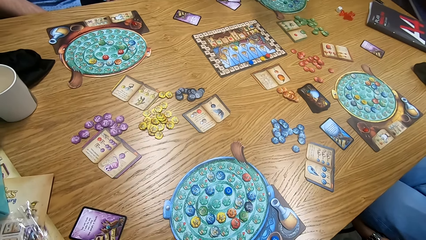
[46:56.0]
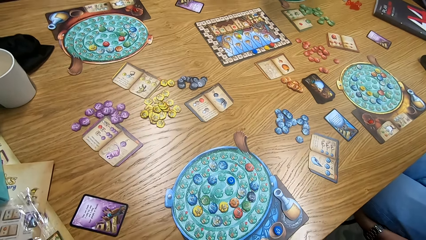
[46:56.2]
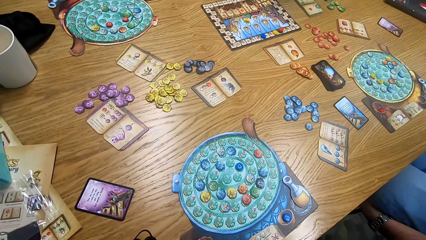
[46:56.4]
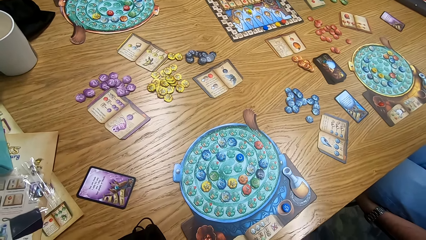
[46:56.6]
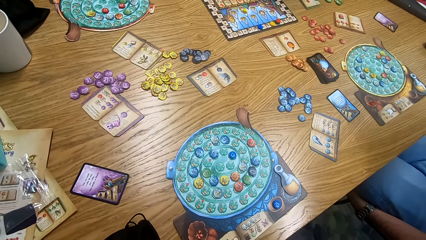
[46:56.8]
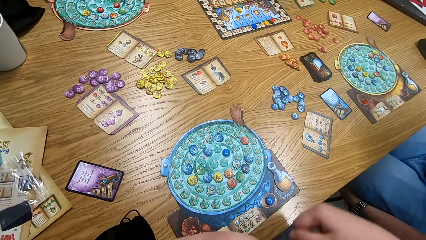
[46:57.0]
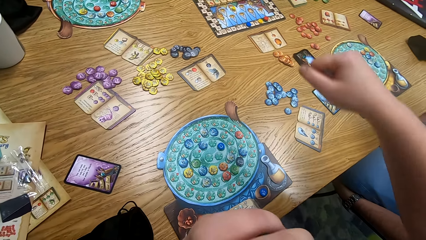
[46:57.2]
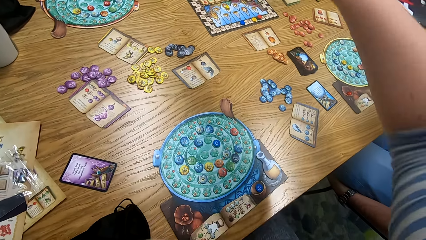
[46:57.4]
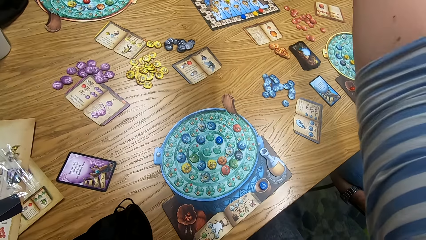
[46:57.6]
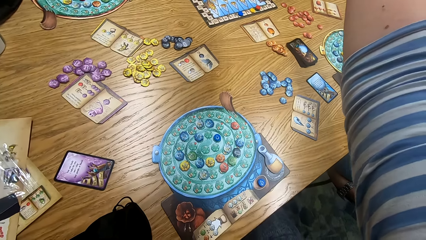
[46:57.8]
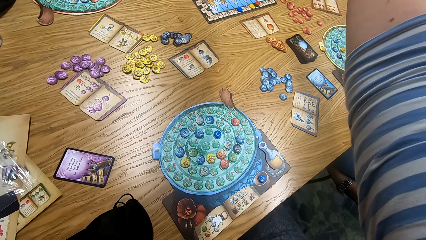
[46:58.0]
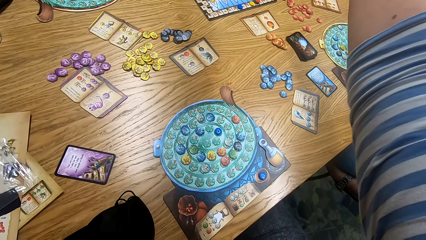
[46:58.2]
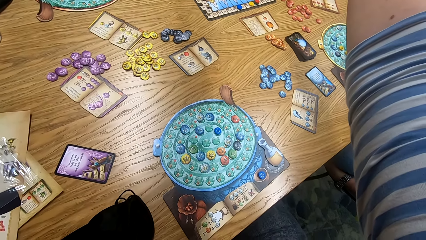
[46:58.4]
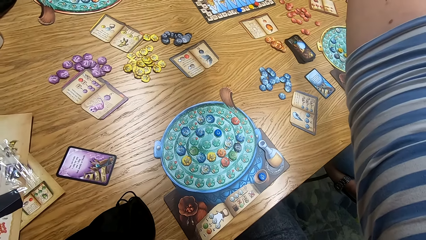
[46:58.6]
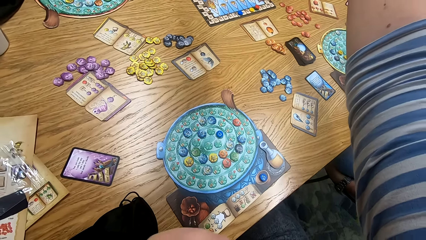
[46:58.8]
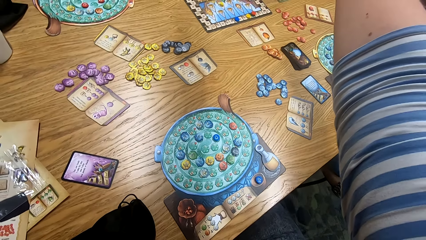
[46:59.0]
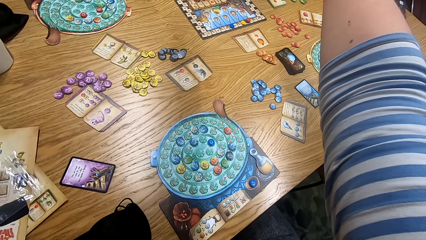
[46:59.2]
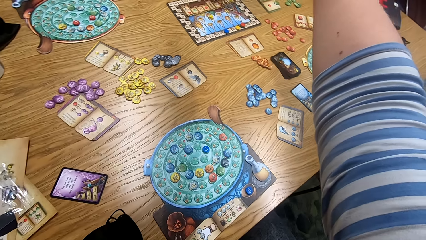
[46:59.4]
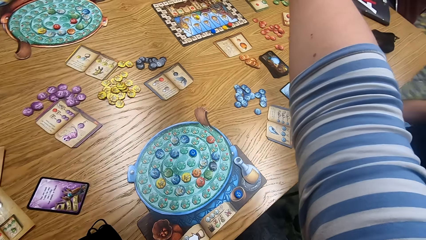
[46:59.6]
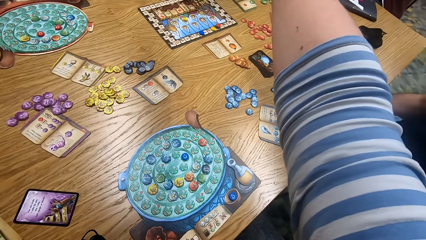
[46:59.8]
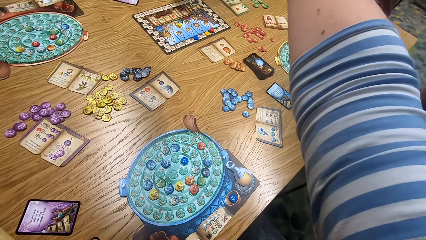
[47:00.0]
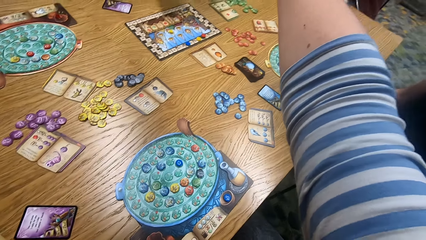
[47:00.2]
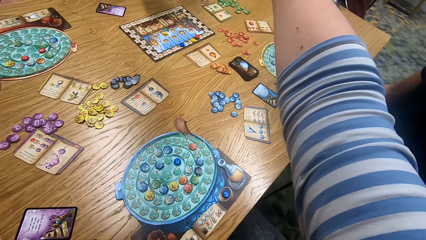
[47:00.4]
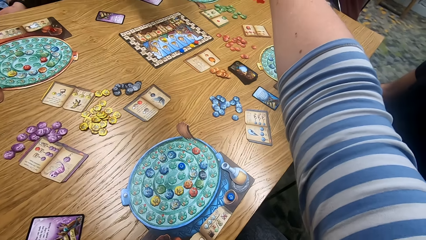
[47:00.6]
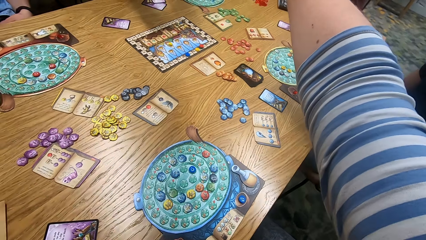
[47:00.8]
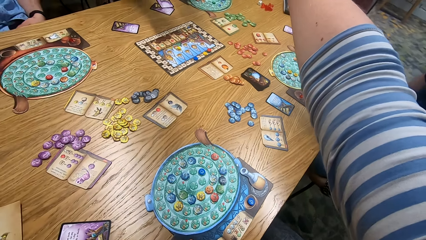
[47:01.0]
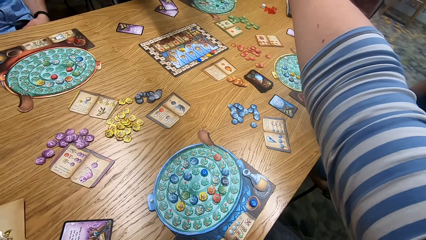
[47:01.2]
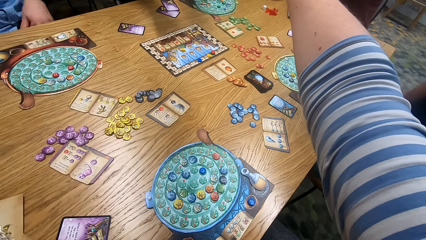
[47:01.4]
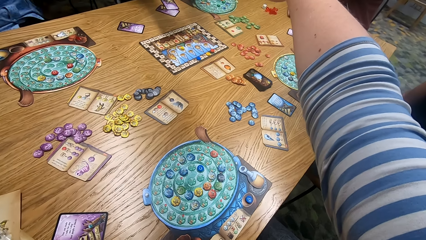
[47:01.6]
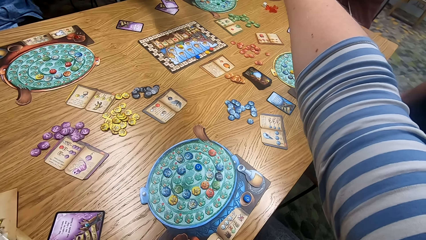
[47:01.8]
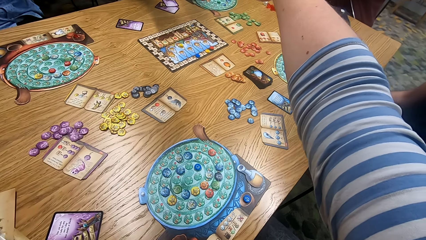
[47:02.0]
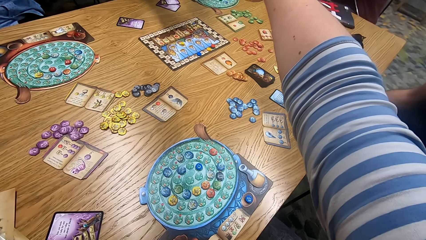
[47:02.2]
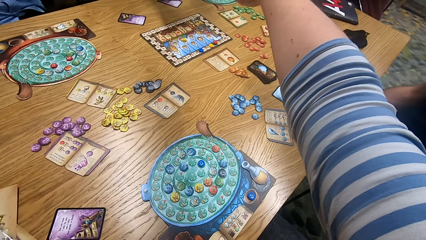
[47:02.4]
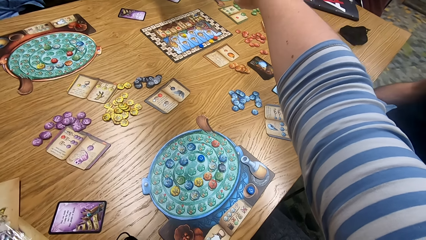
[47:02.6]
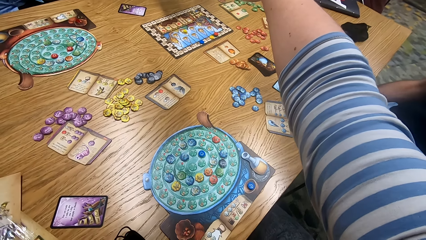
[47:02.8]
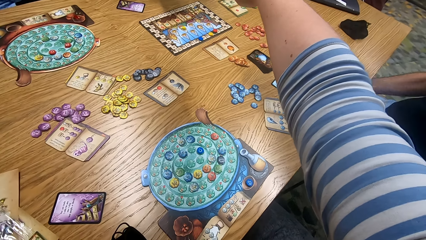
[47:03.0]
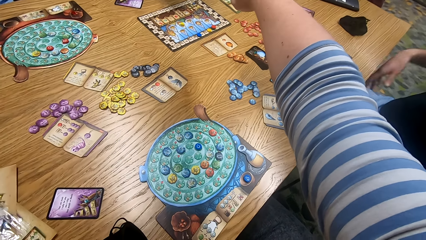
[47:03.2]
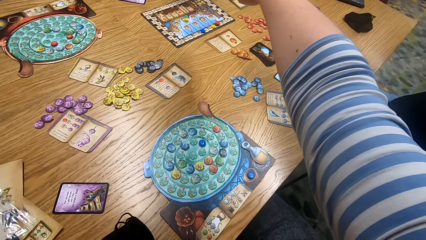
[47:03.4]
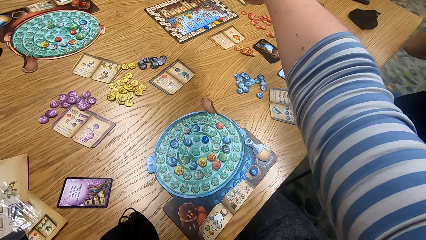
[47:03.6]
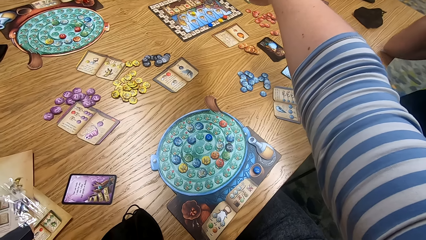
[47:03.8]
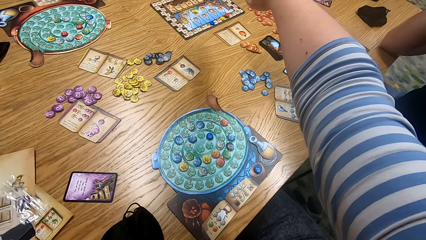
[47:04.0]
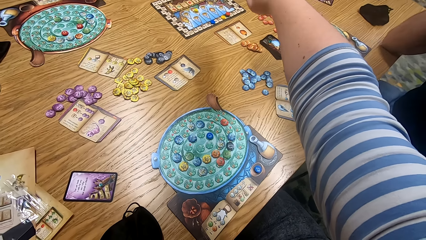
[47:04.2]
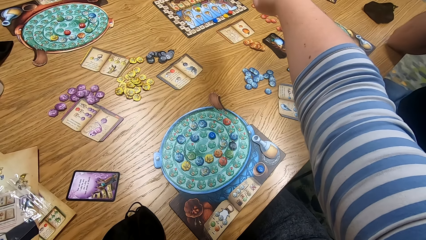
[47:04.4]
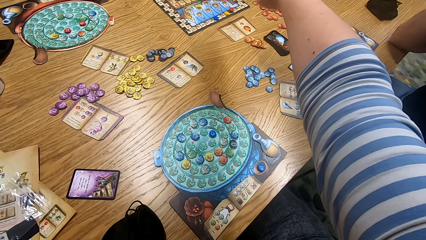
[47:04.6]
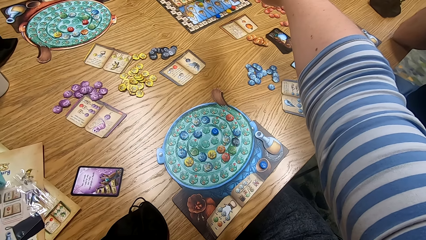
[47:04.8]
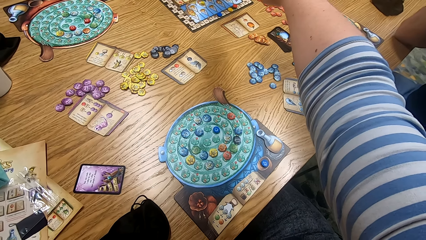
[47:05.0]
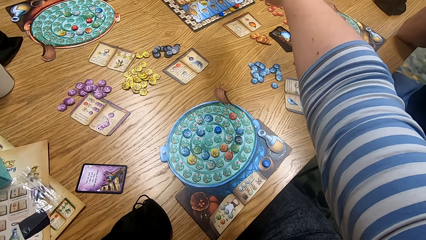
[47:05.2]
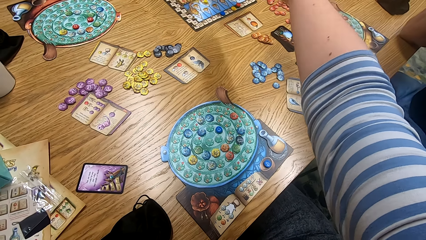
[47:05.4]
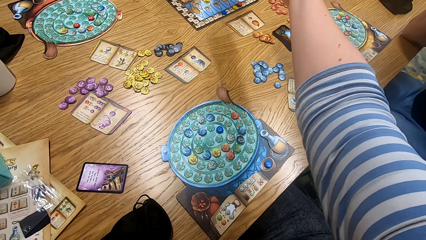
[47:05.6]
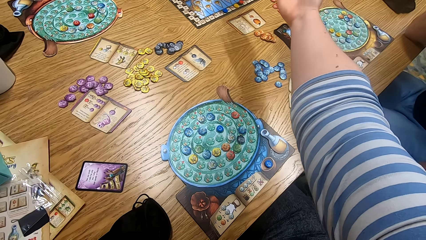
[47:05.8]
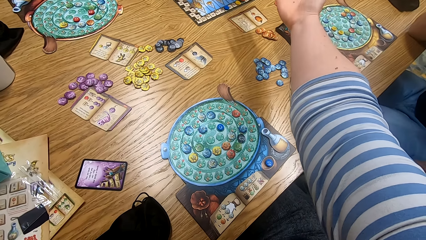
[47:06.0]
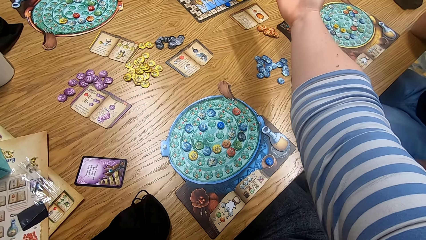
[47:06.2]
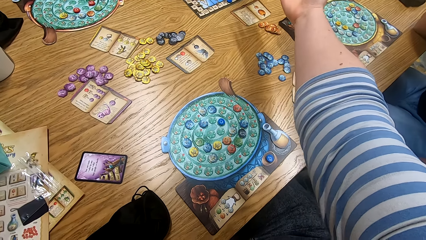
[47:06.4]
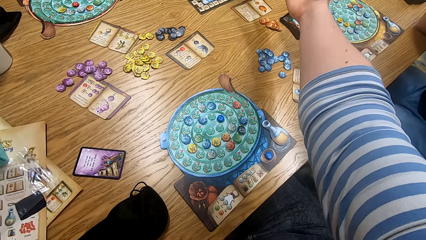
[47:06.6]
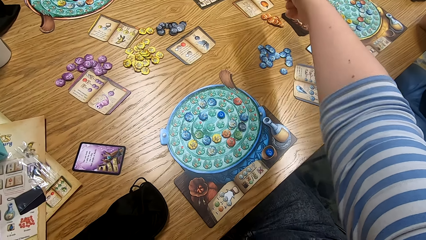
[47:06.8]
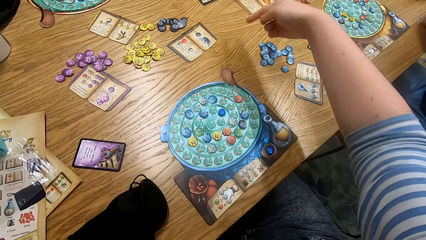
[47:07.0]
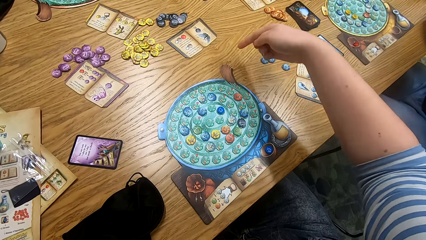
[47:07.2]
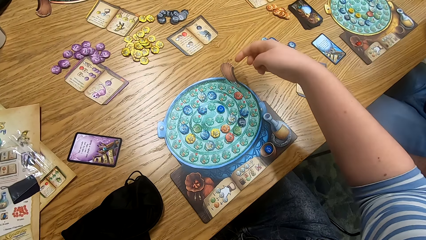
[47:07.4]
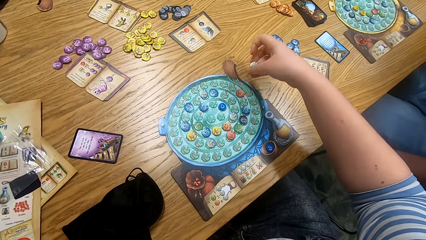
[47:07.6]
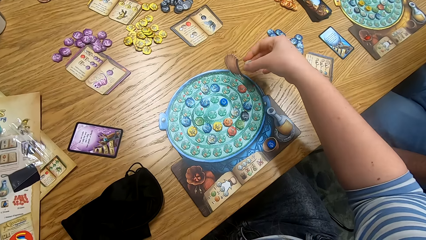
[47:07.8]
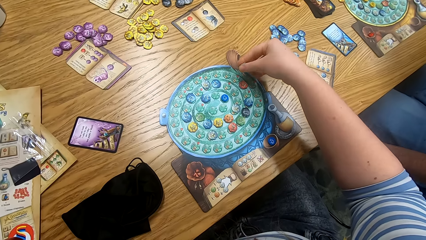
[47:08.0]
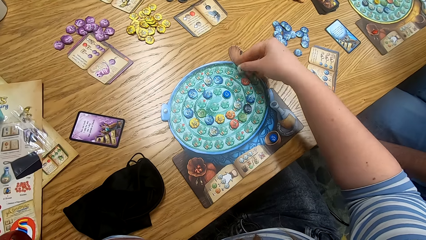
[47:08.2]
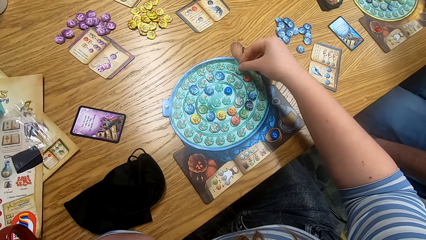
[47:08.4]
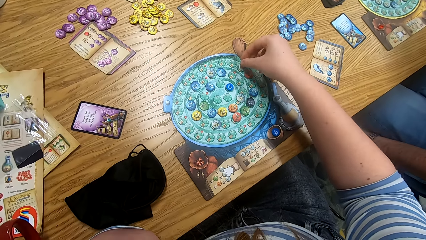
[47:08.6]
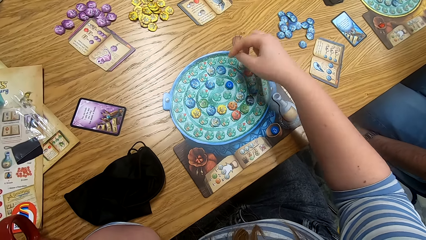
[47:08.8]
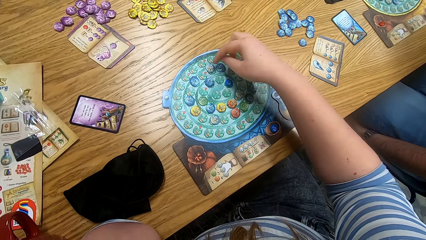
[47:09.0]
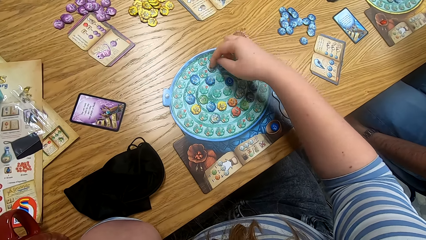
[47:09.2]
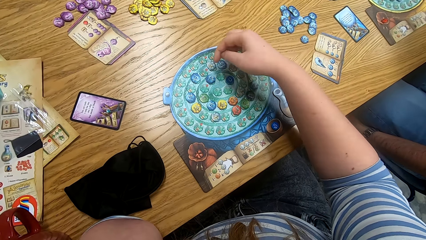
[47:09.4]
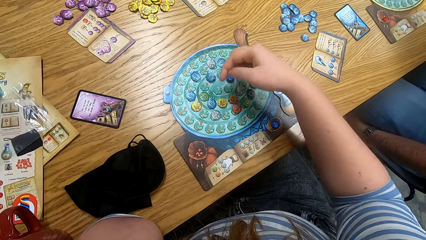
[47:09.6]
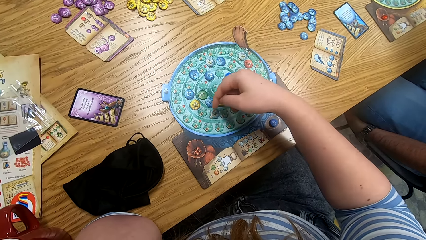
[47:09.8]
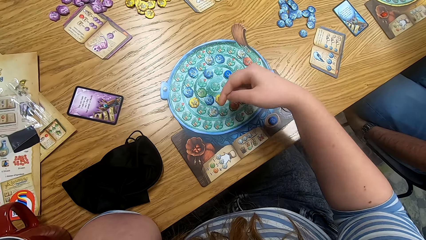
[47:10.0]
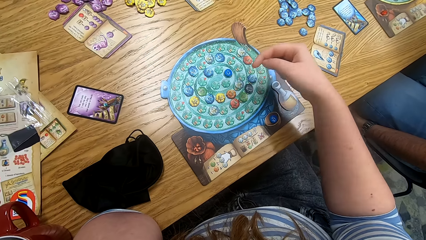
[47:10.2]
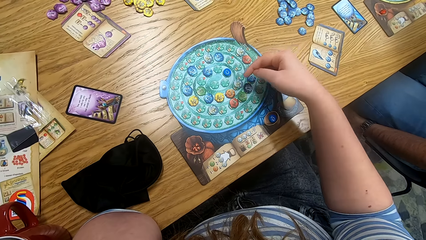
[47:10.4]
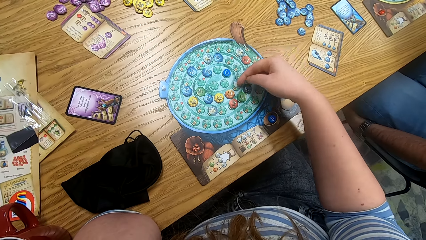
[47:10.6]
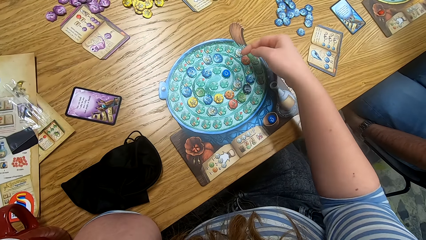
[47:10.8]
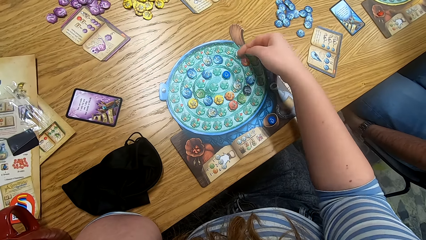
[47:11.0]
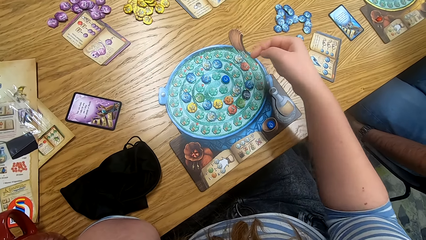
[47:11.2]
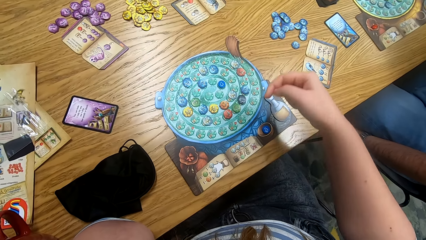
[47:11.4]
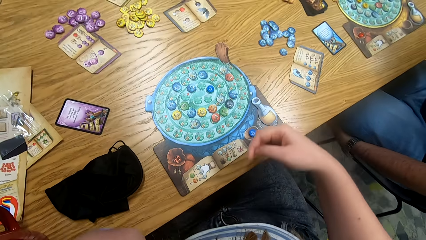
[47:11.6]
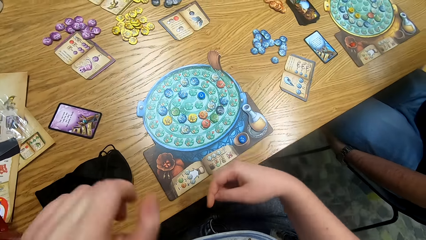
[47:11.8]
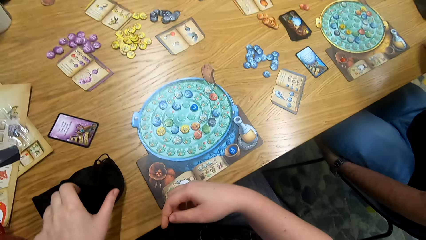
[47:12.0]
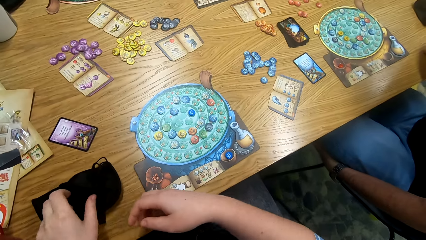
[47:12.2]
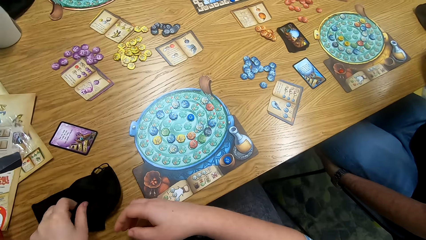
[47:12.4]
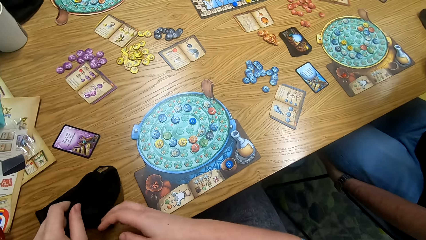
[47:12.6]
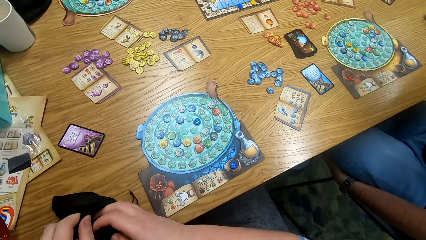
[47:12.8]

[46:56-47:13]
The camera wearer straightens his right hand in the middle of the table. He unfolds the fist. He shows the token in his hand. He plays something. He places the token on the board.
